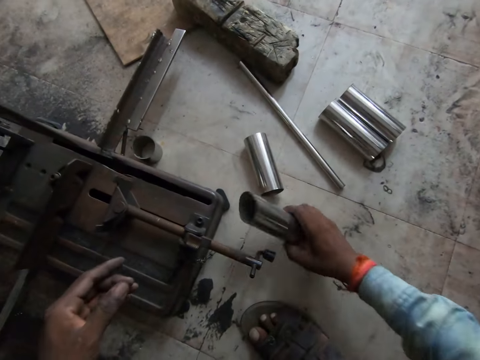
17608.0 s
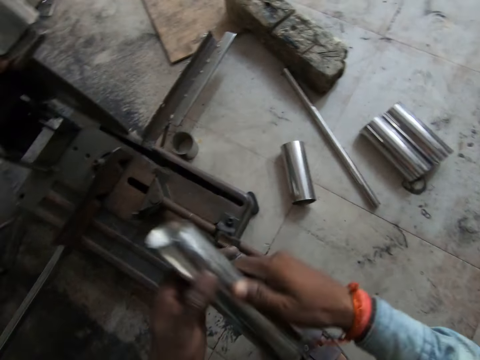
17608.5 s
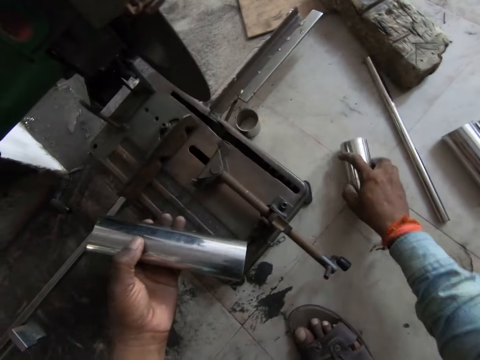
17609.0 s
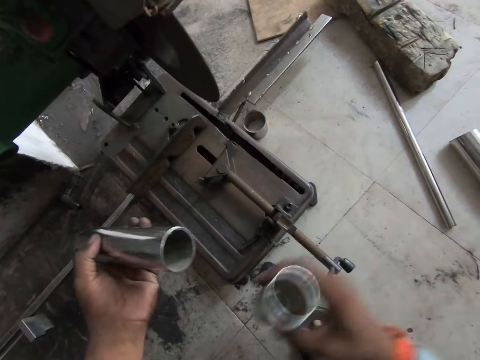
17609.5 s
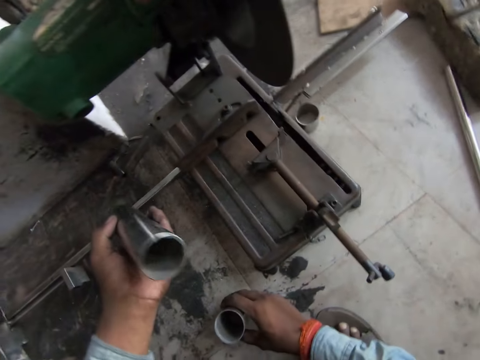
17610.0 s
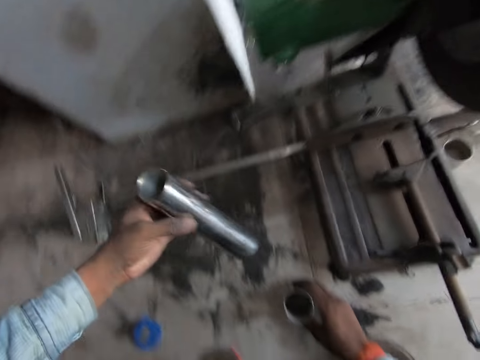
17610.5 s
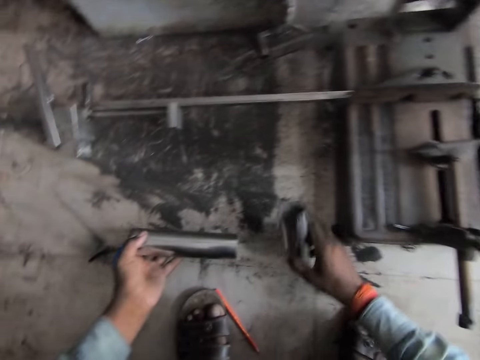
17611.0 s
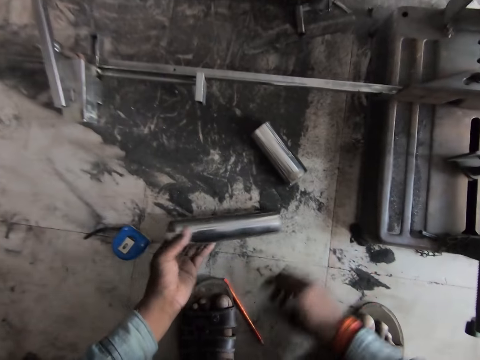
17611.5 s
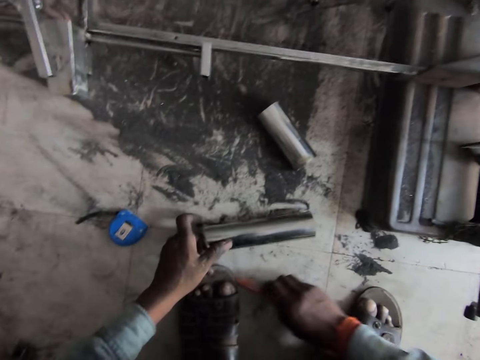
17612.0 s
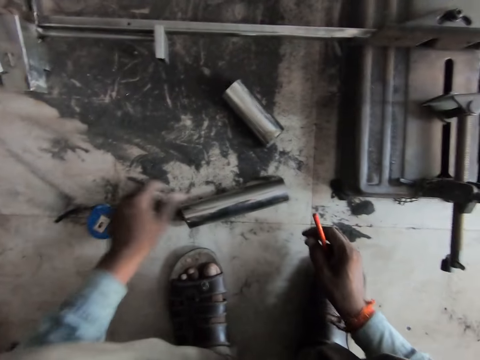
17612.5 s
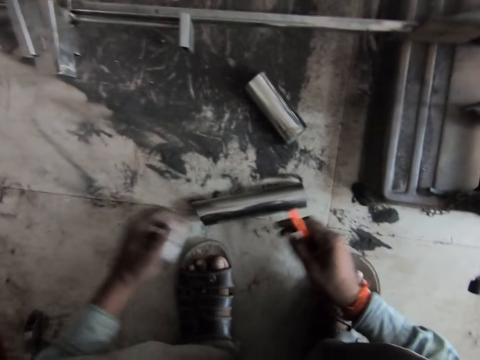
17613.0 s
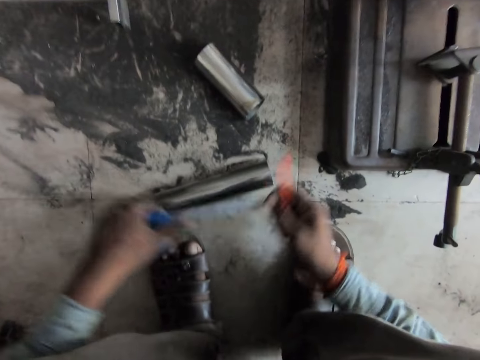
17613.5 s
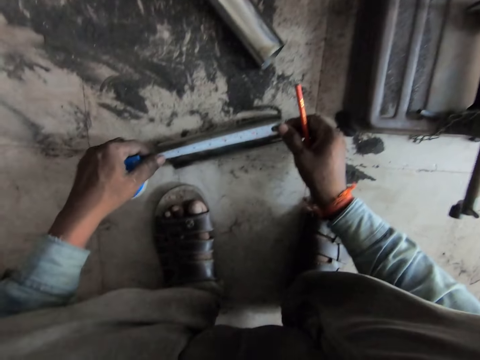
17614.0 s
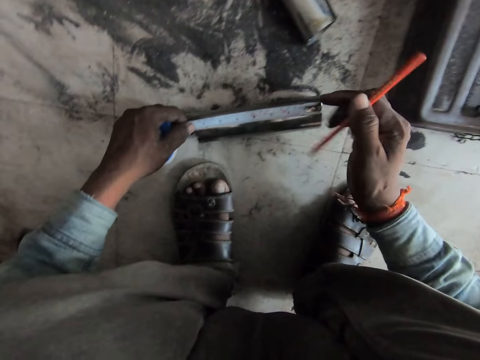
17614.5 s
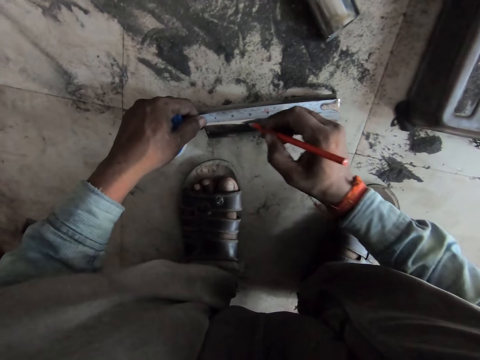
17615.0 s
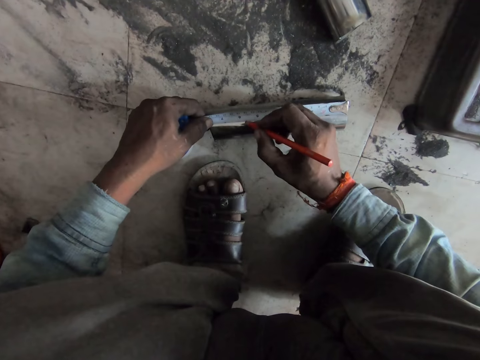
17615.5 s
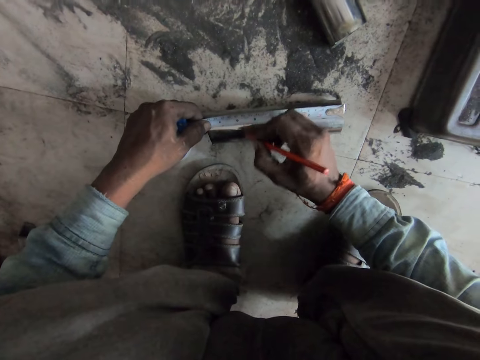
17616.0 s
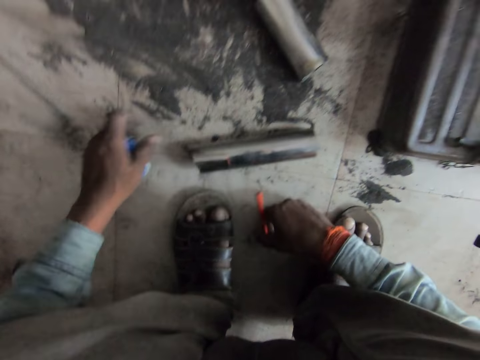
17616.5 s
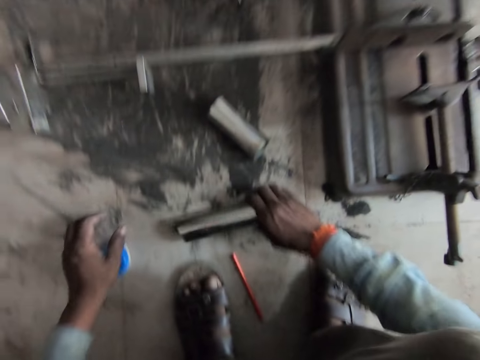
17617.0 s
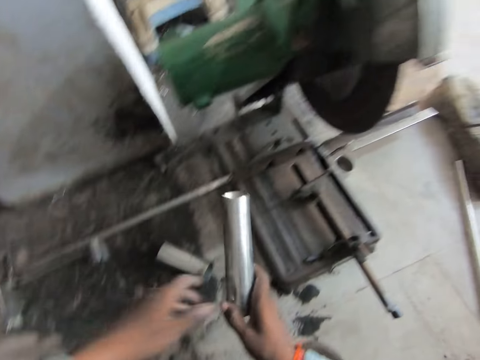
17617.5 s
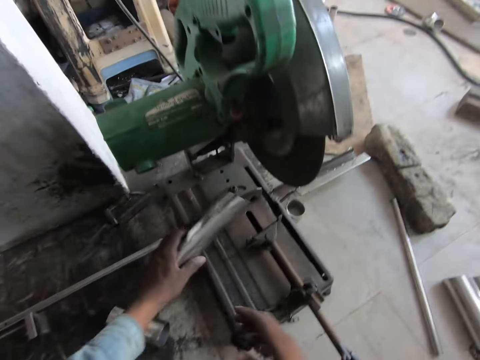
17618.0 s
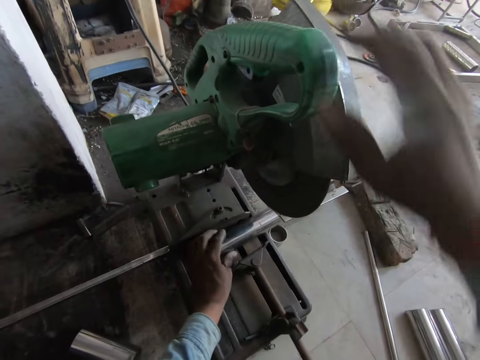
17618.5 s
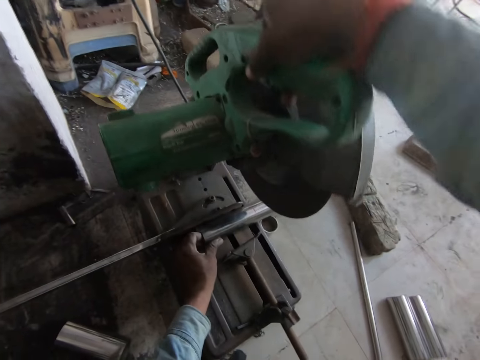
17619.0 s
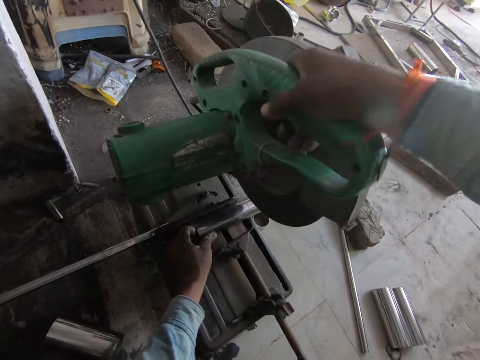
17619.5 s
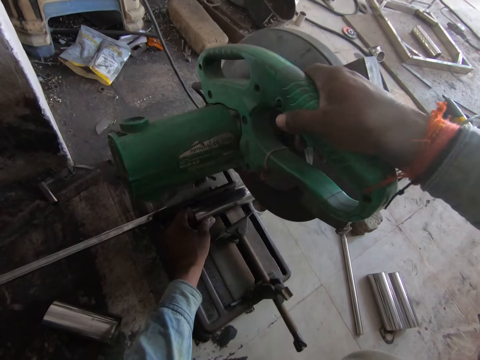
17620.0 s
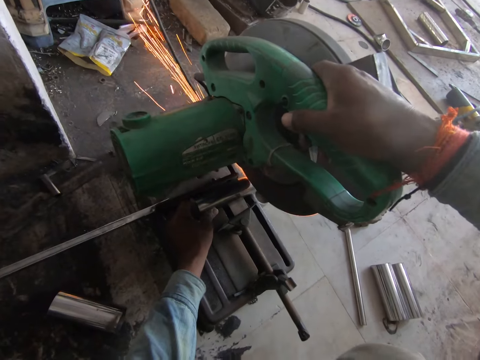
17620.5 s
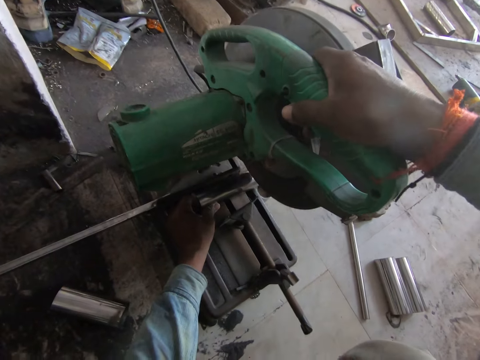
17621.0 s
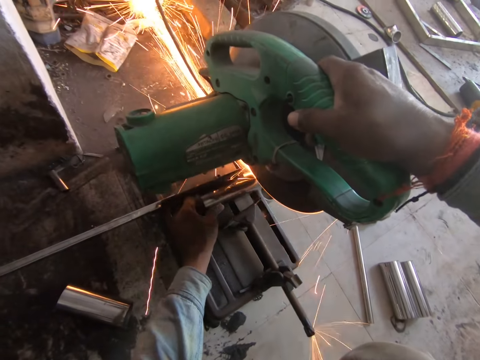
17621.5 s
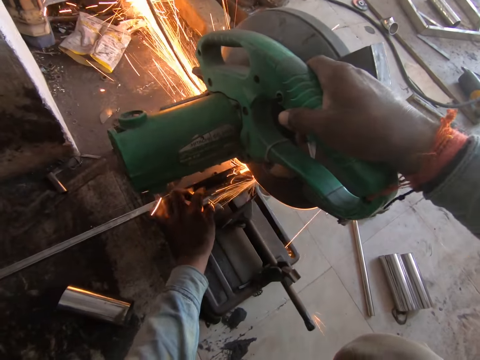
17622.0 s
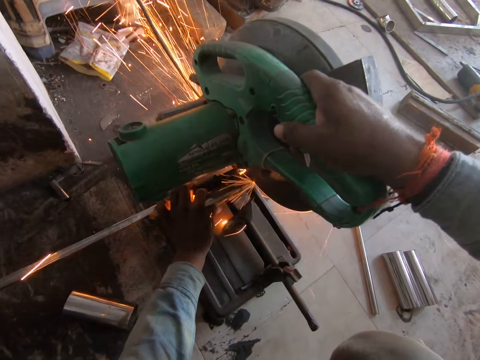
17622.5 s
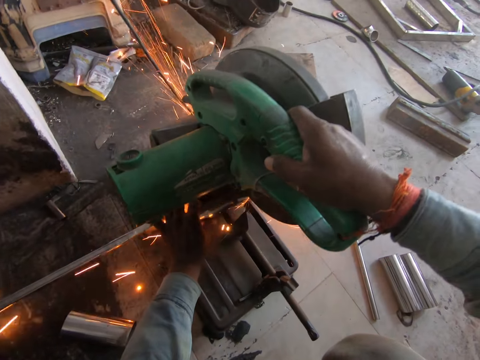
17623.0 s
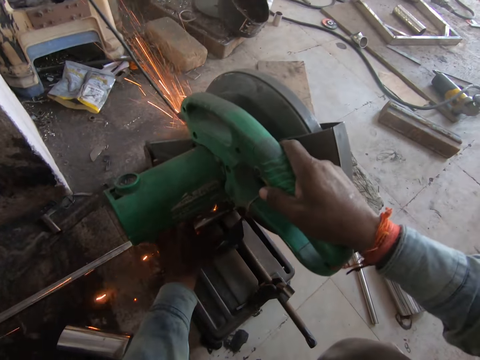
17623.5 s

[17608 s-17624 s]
The camera wearer drops the metal. He picks the steel pole from the floor with his right hand and passes the steel pole from his right hand to his left hand. He picks the steel pole from the floor with his right hand. He drops the steel pole on the floor with his right hand. He lays the steel pole on the floor with his right hand. He drops the steel pole on the floor with his left hand. He picks the metal. He picks the pencil from the floor with his right hand. He picks the metal again. He picks the tape measure from the floor with his left hand. He pulls the blade of the tape measure in his left hand with his right hand. He measures the metal. He hooks the blade of the tape measure in his left hand on the steel pole on the floor with his right hand. He marks the steel pole on the floor with the pencil in his right hand. He unhooks the blade of the tape measure from the steel pole on the floor with his left hand and retracts the blade of the tape measure with his left hand. He drops the pencil on the floor with his right hand and drops the tape measure on the floor with his left hand. He picks the steel pole from the floor with his right hand. He passes the steel pole from his right hand to his left hand. He places the steel pole on the table of the cut-off saw with his left hand. He holds the handle of the cut-off saw with his right hand. He moves the cut-off wheel with his right hand. He adjusts the cutter. He cuts the steel pole on the table of the cut-off saw with the cut-off wheel in his right hand.

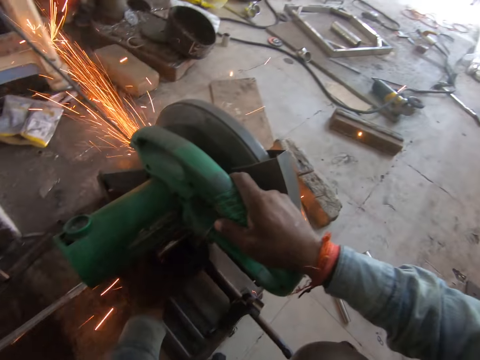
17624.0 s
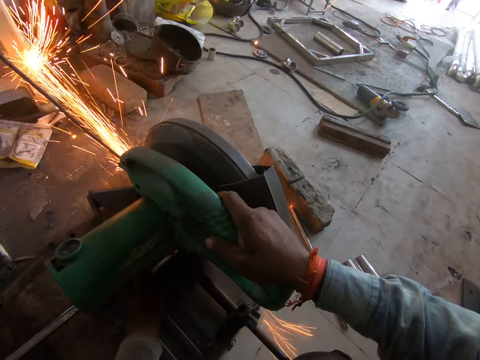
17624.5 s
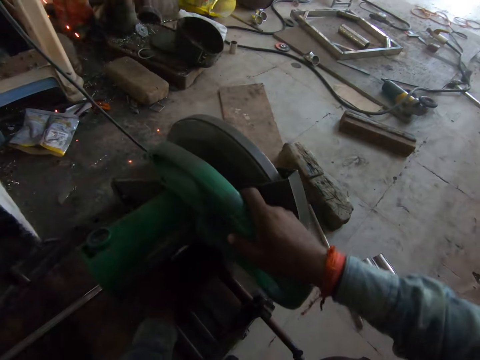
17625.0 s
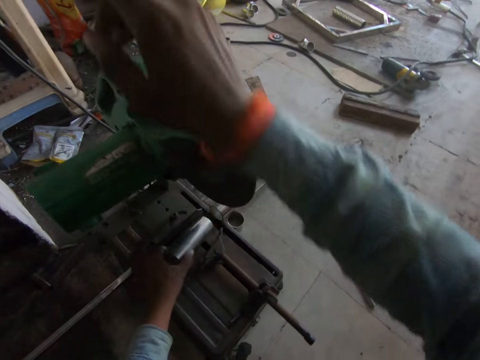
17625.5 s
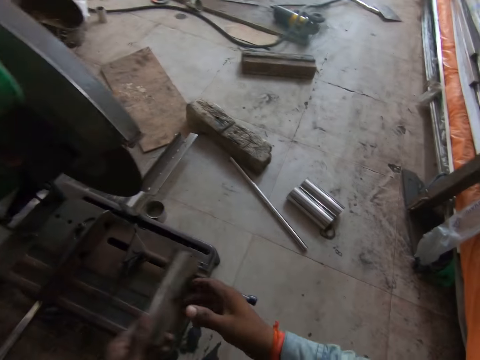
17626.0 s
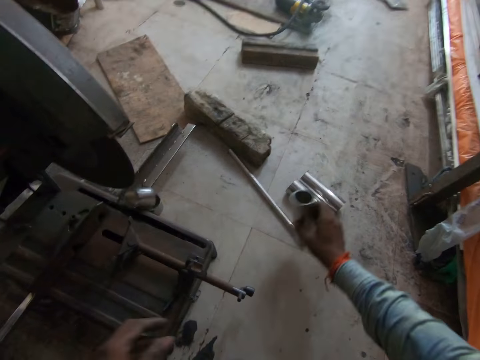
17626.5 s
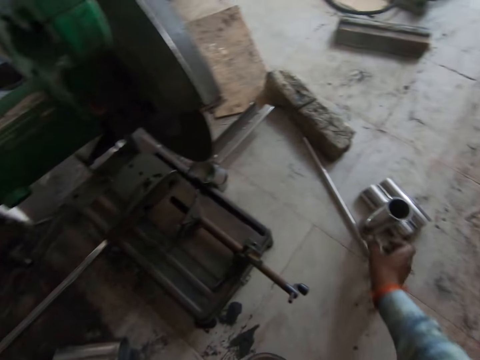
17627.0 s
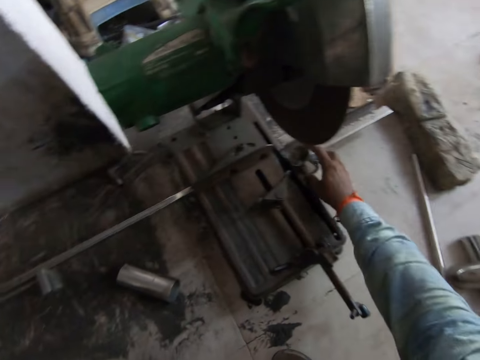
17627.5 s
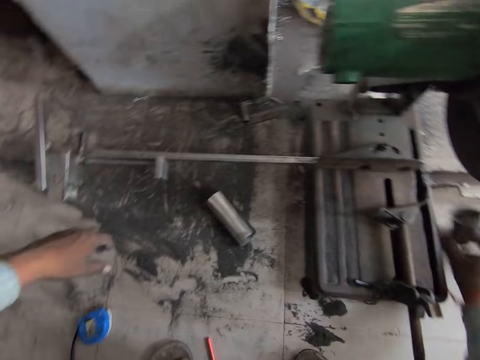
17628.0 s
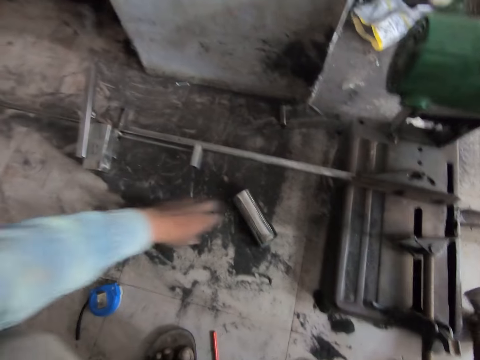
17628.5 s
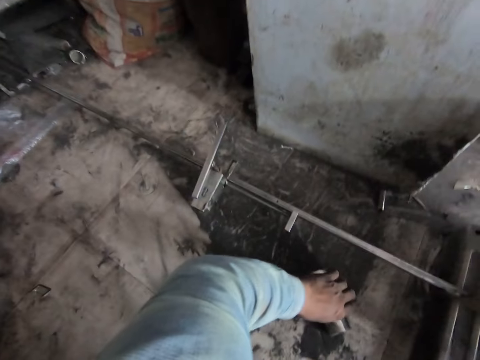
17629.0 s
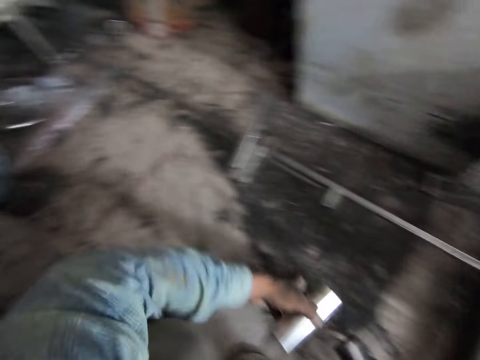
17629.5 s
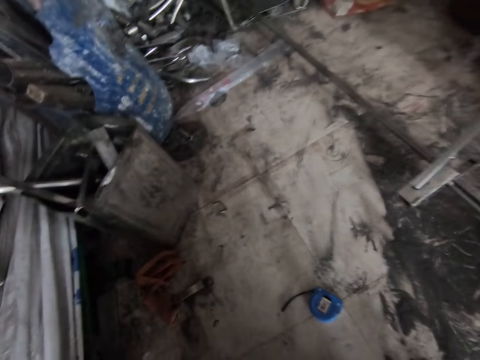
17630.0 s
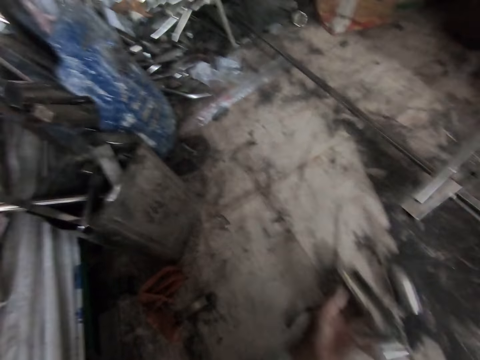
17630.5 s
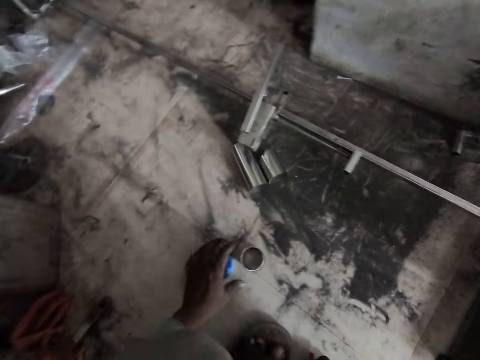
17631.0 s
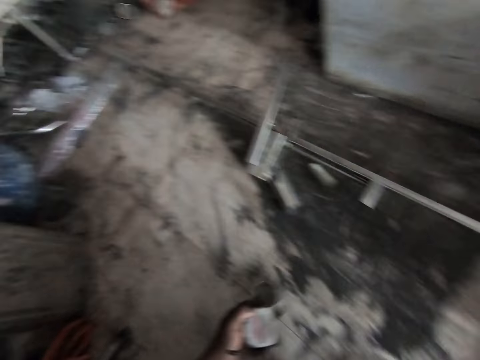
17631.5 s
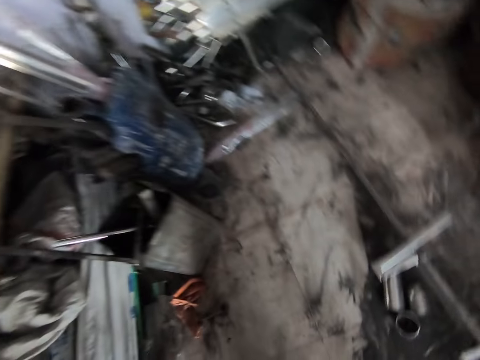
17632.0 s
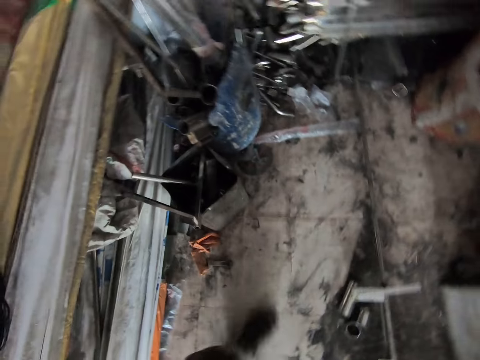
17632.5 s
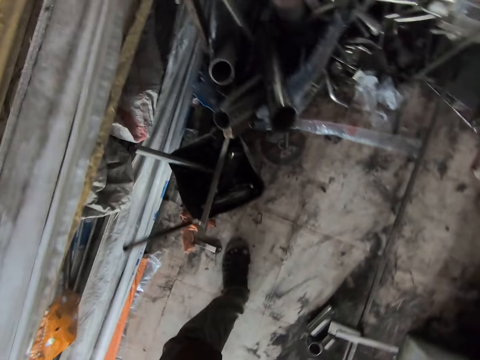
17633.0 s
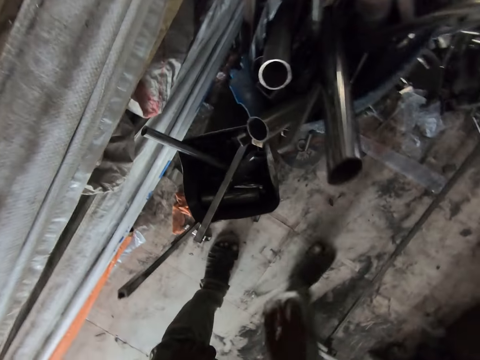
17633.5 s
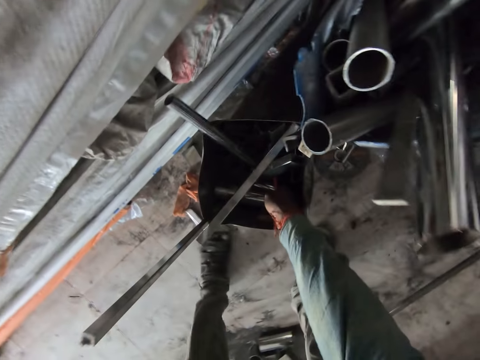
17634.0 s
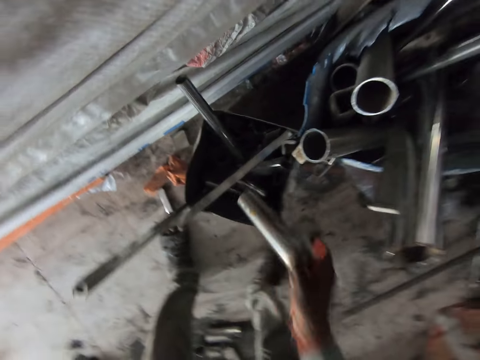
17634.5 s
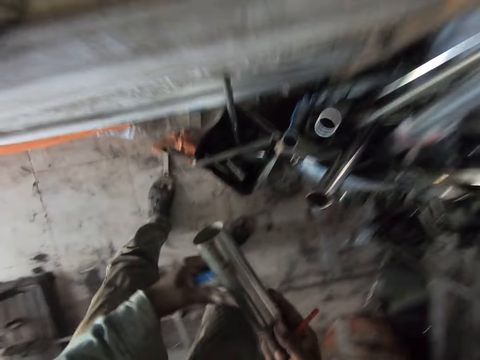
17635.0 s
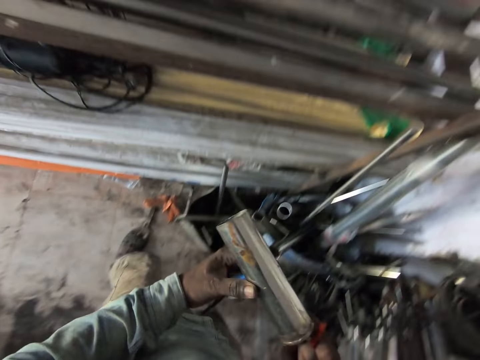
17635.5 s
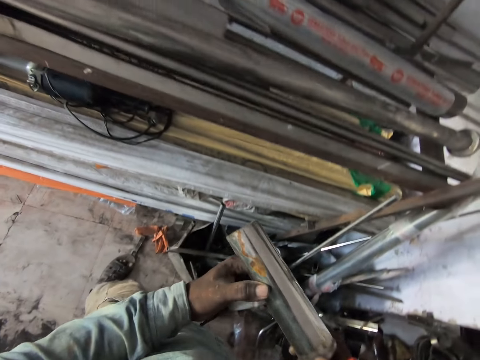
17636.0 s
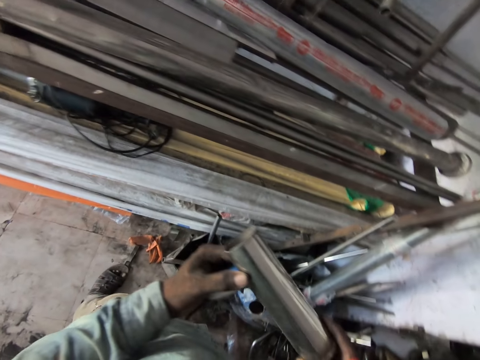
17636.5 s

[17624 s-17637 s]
The camera wearer picks the steel pole from the cut-off saw with his left hand. He passes the steel pole from his left hand to his right hand. He drops the steel pole on the floor with his right hand. He picks a steel pole from the cut-off saw with his right hand. He drops the steel pole on the floor with his right hand. He picks the steel pole from the floor with his left hand. He throws steel poles onto the floor with his left hand. He picks the tape measure from the floor with his left hand. He picks a steel pole from the bucket with his right hand. He holds the steel pole with both hands. He adjusts his right hand on the steel pole. He adjusts the steel pole with both hands. He looks at the metal.
